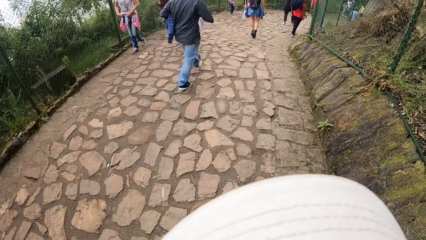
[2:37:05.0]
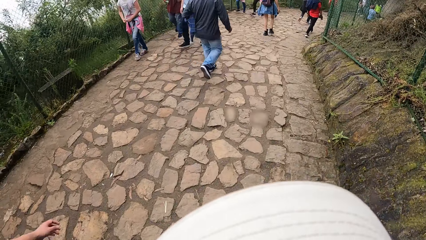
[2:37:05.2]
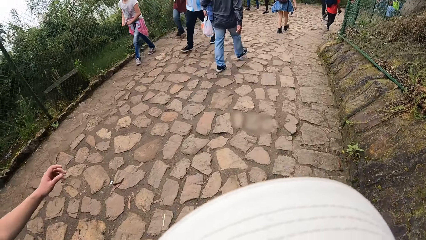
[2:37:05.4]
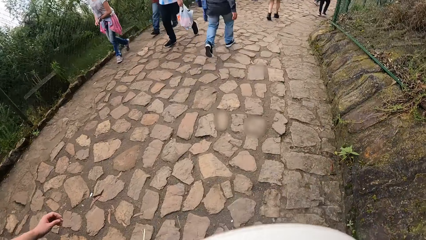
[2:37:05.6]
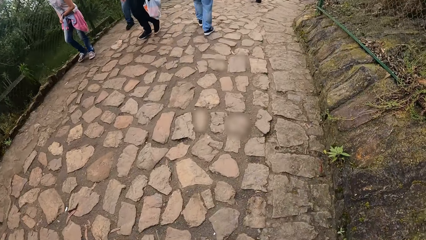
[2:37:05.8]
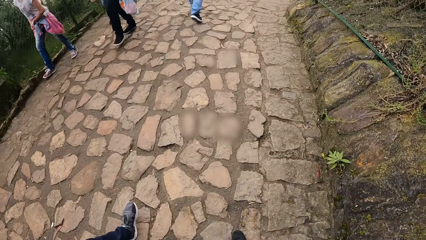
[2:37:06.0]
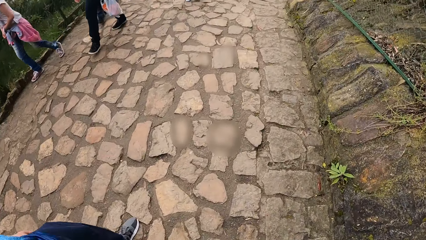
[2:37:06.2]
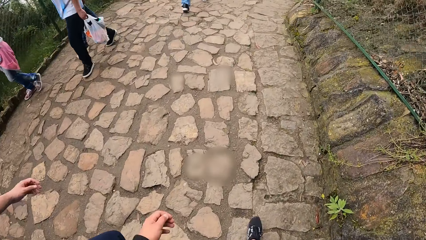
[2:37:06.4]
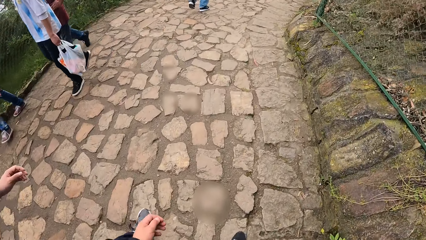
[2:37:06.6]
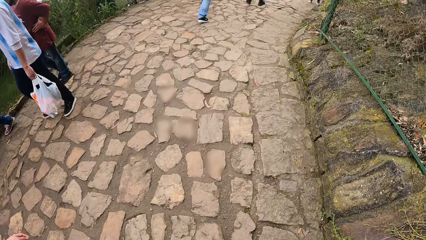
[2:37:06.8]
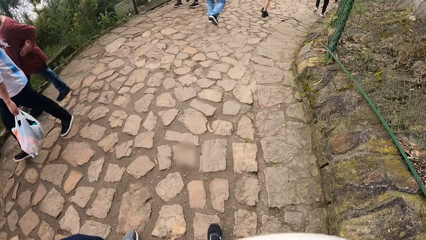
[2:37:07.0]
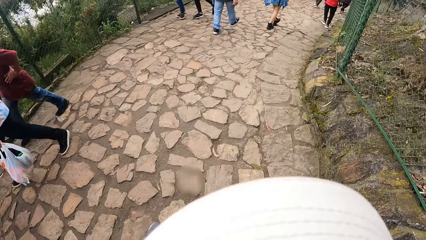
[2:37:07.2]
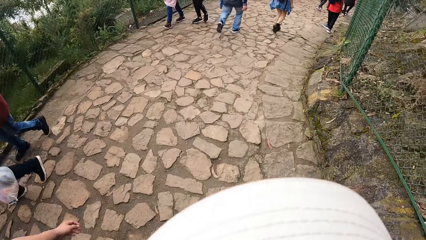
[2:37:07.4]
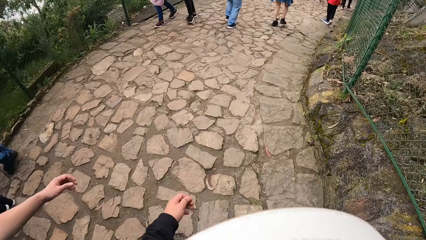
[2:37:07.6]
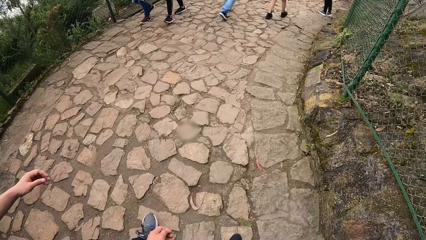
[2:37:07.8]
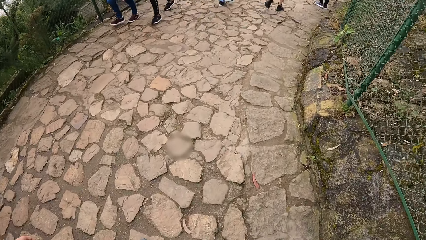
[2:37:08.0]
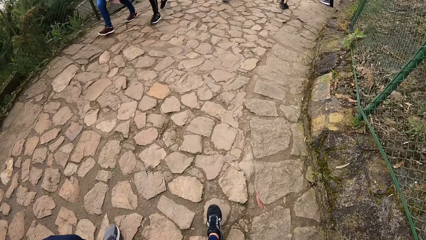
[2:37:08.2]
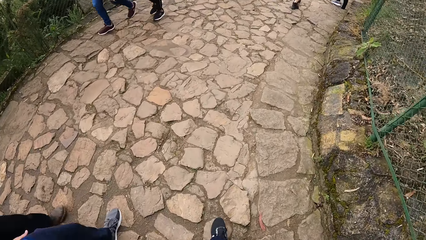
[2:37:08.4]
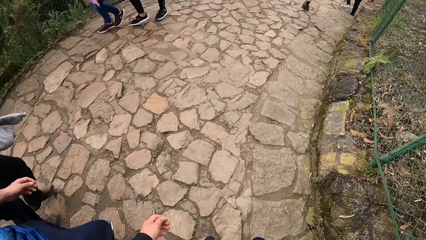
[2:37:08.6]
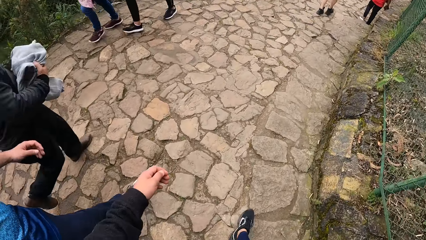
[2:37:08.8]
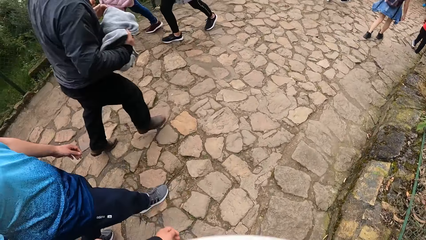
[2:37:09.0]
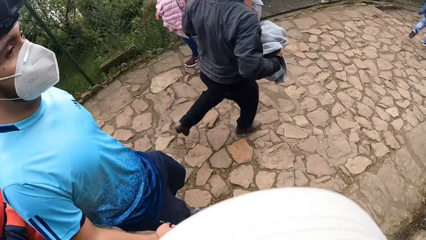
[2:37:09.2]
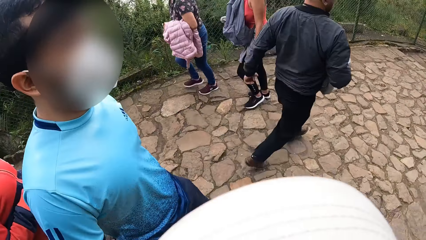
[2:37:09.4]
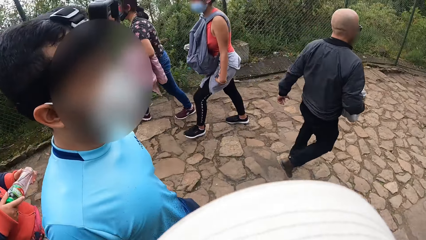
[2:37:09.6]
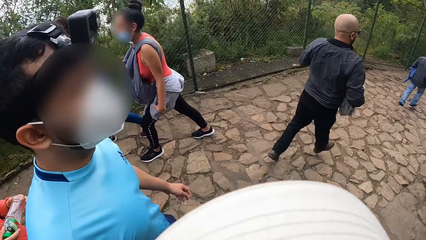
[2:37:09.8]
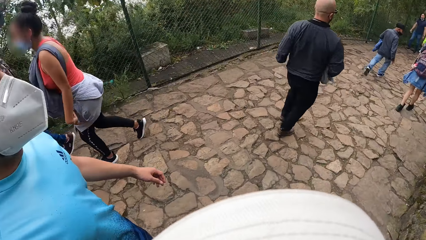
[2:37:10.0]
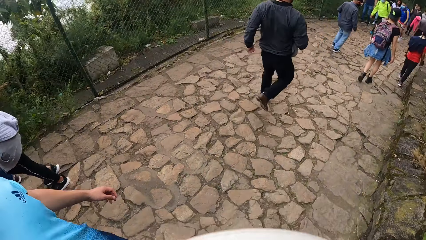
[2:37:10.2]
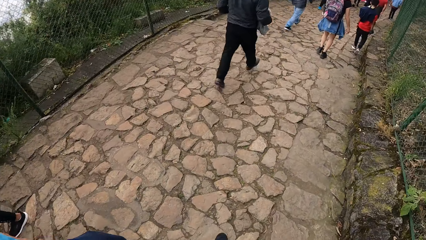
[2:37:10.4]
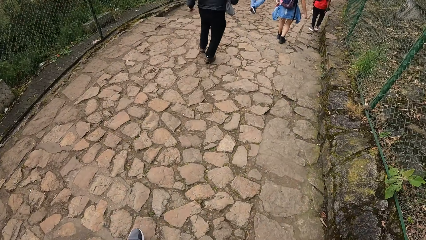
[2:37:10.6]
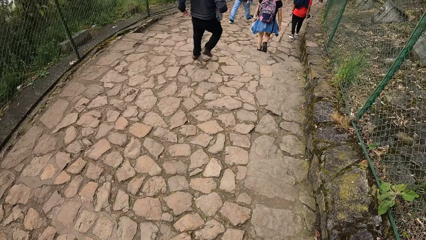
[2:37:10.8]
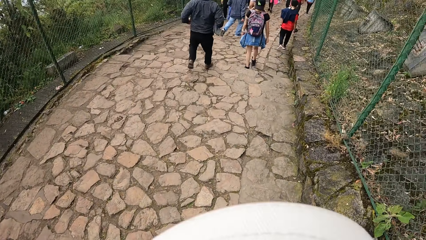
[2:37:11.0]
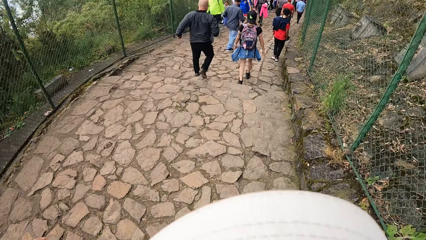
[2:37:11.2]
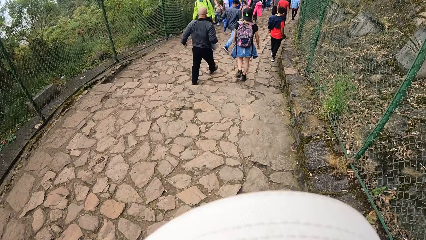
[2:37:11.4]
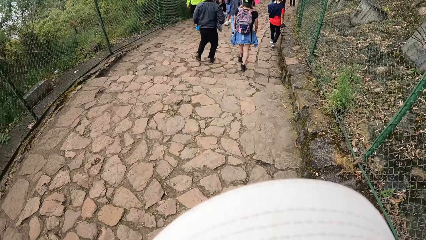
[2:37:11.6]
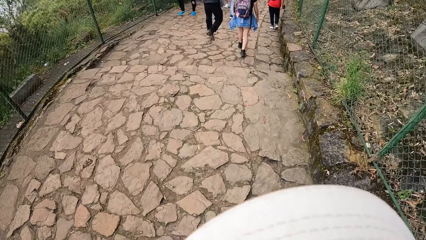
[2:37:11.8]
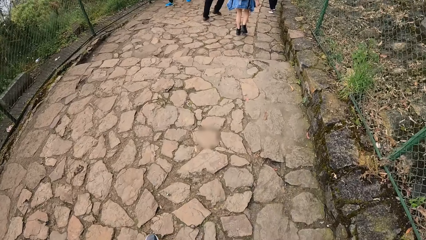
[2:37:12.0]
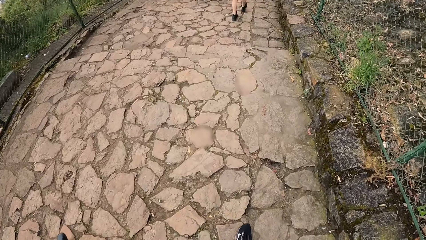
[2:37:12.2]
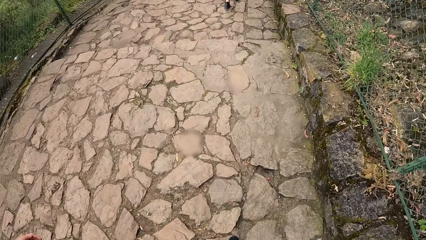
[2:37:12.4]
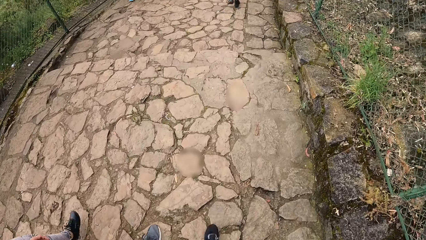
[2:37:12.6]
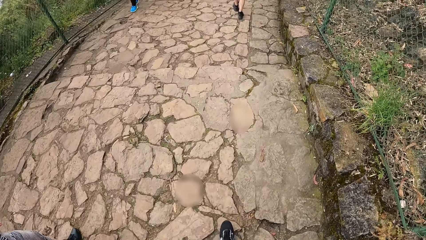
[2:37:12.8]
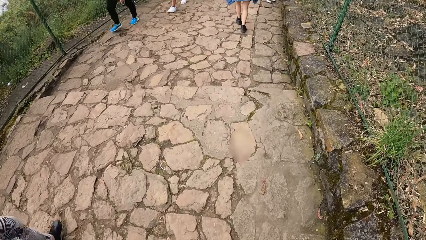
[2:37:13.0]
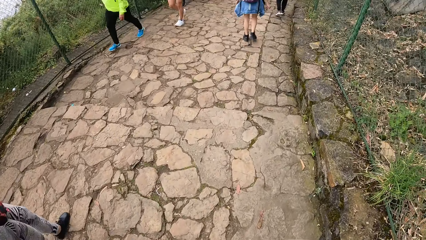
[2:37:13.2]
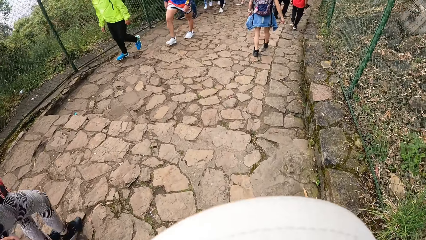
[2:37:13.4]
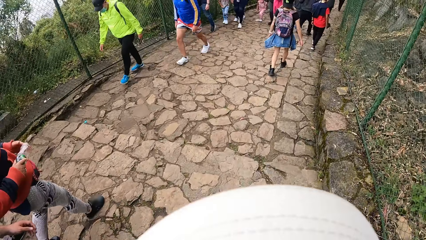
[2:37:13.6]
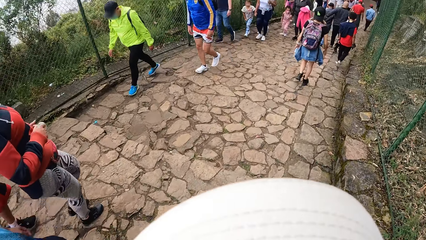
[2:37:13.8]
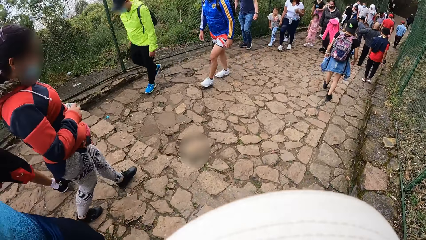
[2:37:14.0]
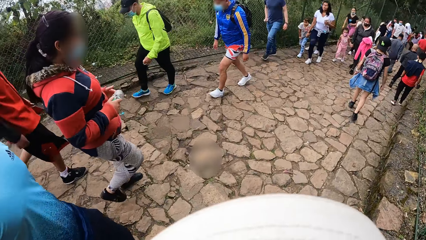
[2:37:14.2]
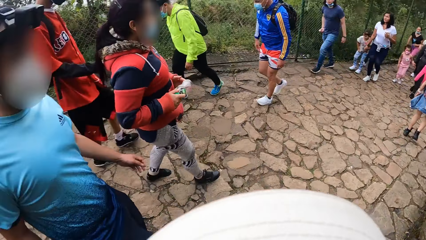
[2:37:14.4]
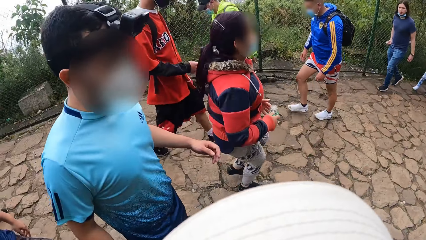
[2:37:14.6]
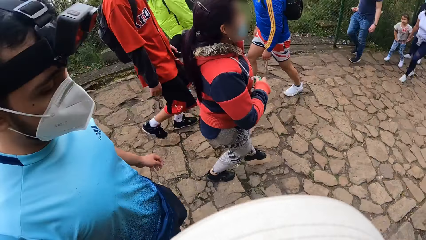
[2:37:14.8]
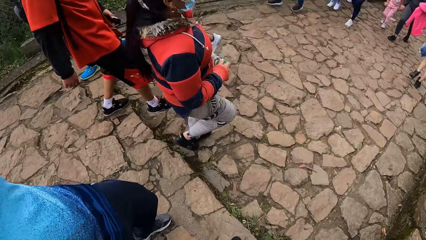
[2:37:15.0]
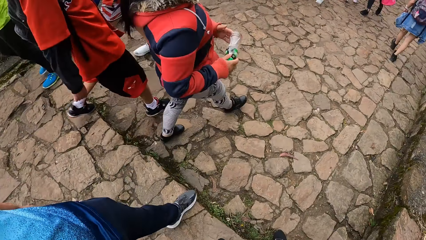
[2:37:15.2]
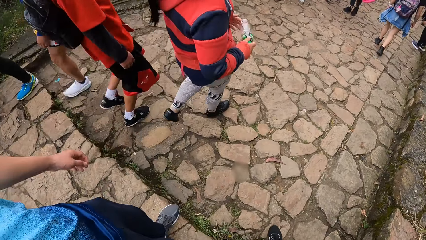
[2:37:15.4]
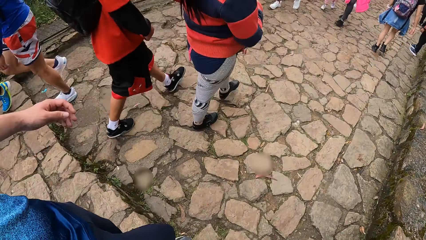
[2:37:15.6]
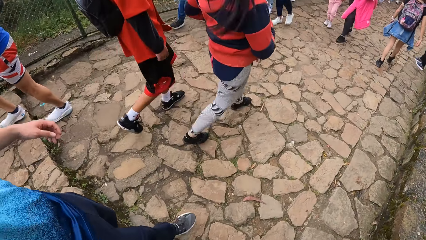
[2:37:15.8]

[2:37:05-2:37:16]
The camera wearer walks. They look around a person. They walk.

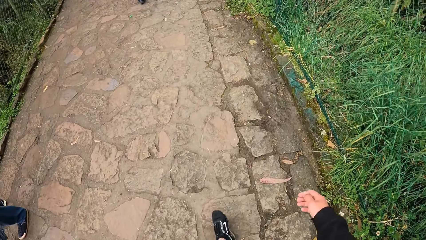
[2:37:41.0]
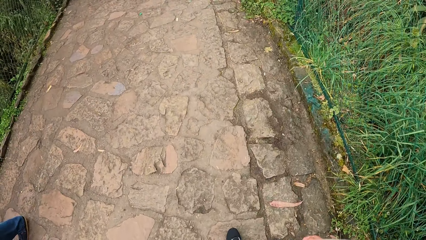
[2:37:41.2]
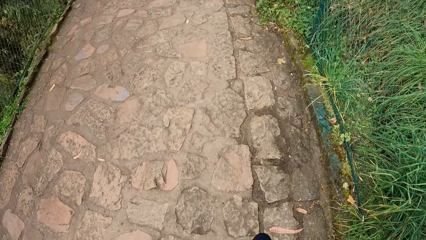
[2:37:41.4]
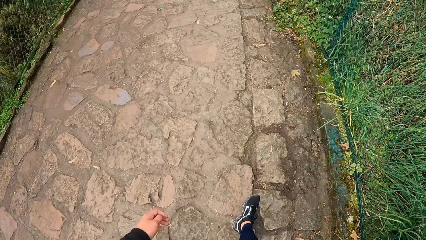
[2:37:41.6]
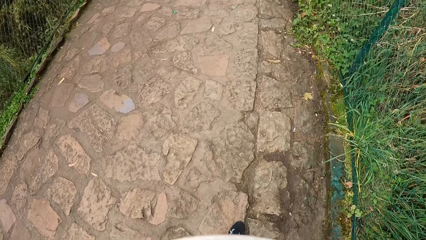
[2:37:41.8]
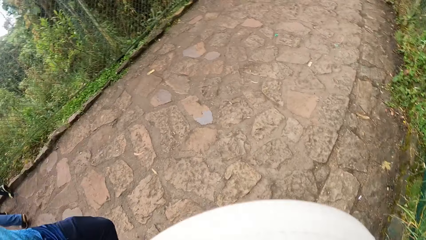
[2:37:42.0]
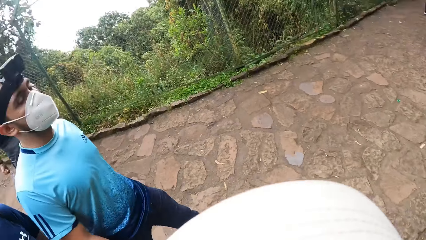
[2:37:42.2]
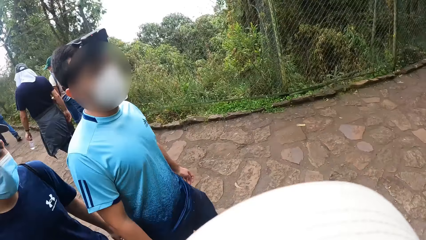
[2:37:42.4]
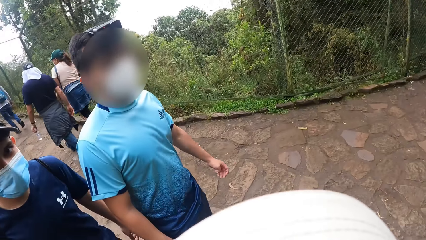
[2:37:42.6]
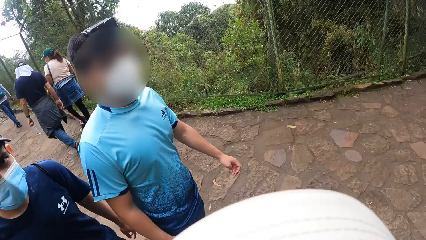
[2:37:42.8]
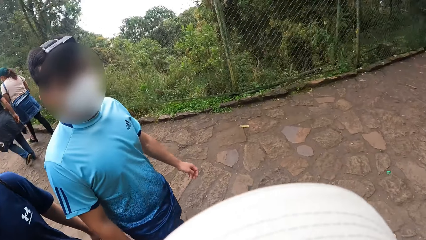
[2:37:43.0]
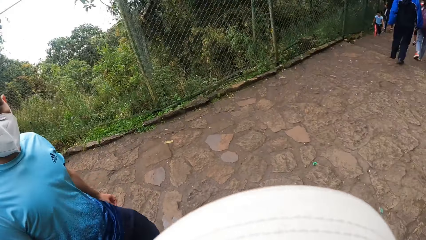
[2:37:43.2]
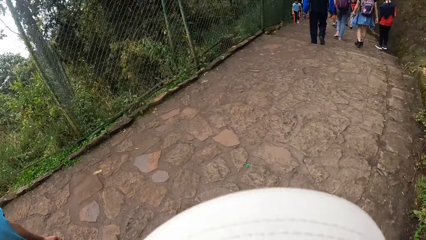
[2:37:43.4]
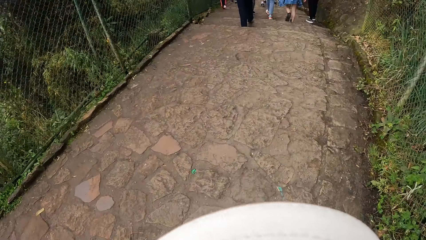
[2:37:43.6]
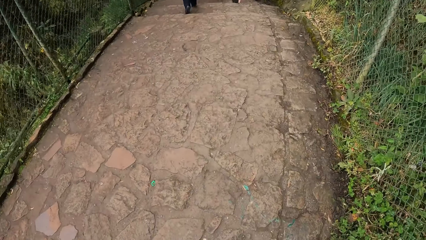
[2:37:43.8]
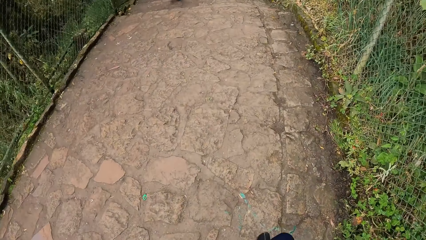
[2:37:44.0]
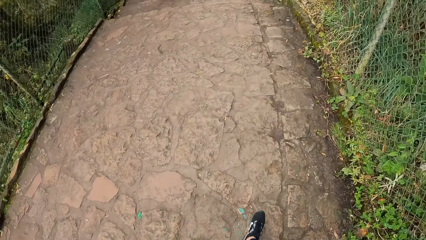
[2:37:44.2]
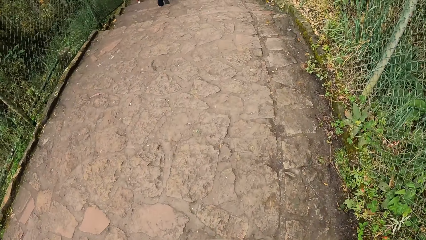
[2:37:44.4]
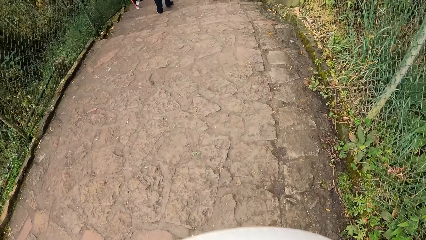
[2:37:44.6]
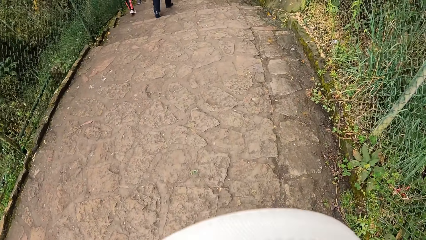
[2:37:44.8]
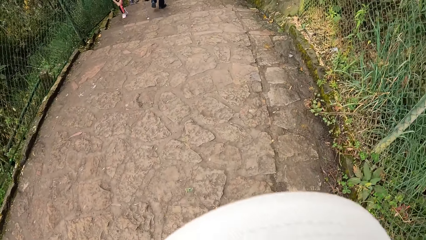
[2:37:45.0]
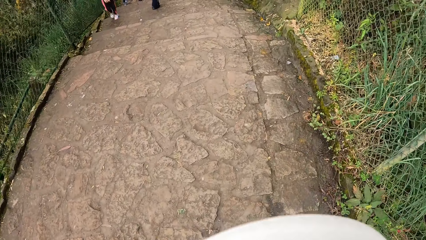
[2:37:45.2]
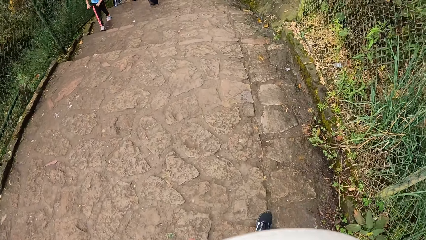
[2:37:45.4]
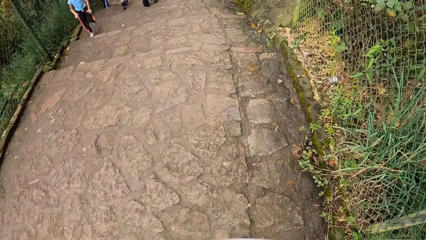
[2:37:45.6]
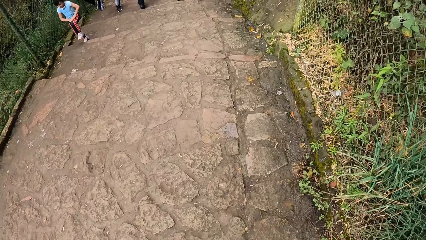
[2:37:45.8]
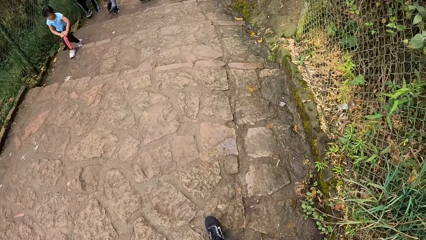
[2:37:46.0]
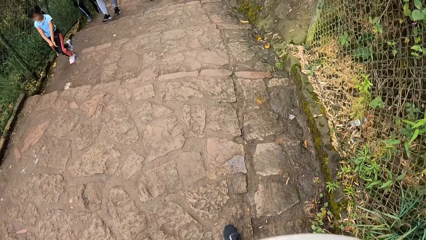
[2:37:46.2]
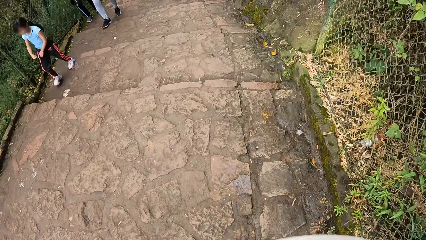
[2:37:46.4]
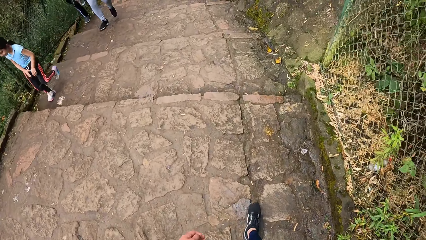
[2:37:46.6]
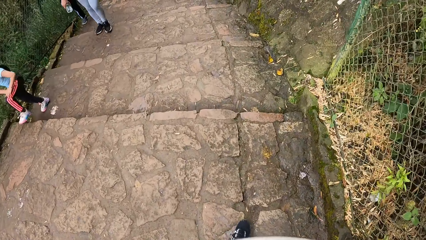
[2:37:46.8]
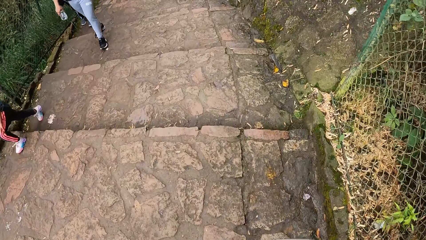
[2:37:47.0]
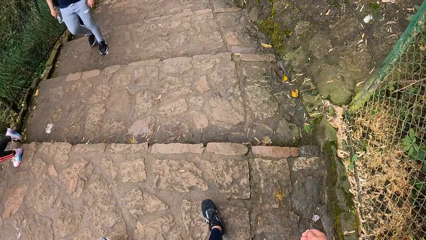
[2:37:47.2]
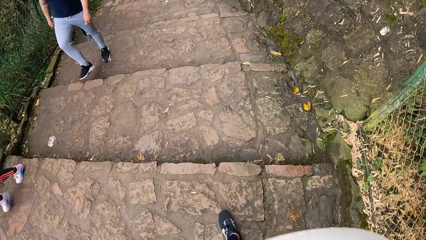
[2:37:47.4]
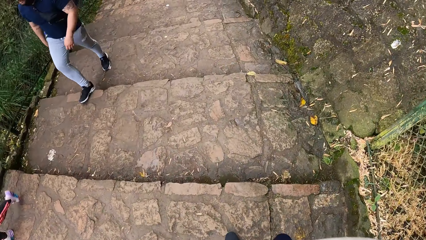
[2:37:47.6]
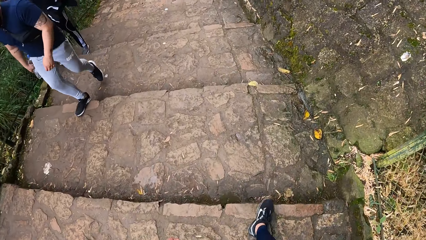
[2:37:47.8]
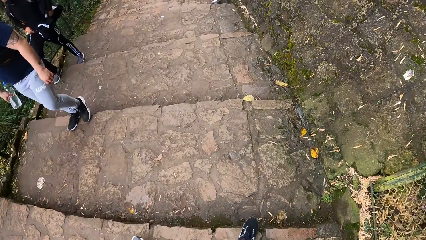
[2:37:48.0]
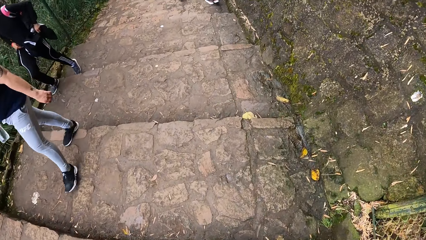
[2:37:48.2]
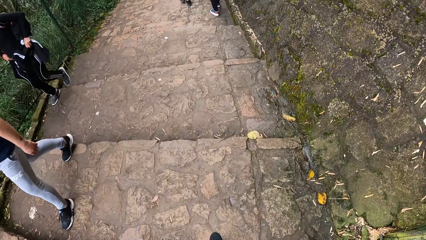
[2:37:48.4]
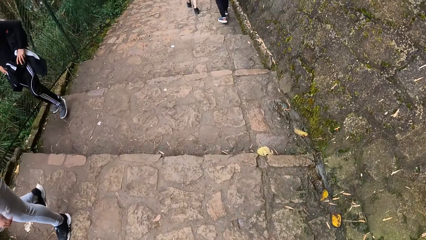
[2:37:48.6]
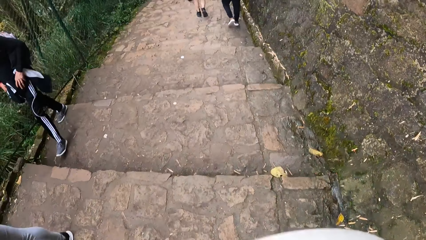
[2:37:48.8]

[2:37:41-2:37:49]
The camera wearer looks around a person. They walk.
